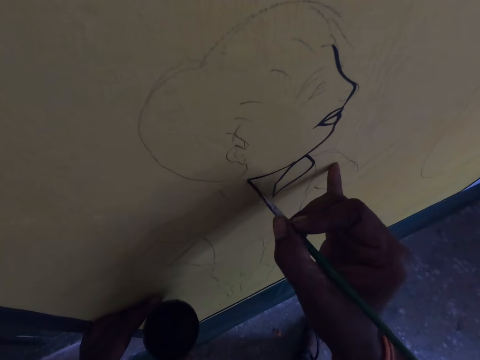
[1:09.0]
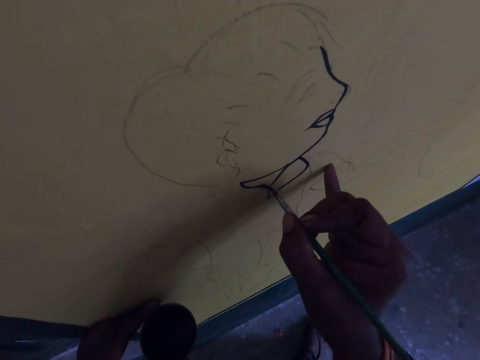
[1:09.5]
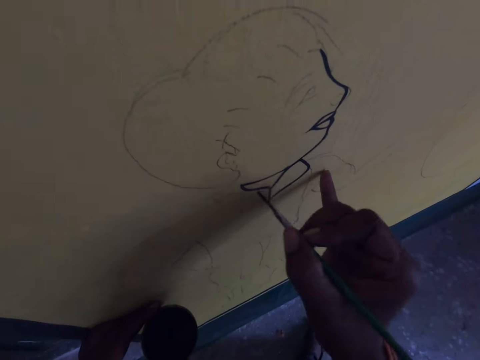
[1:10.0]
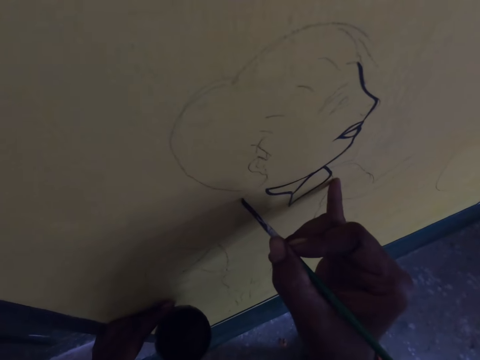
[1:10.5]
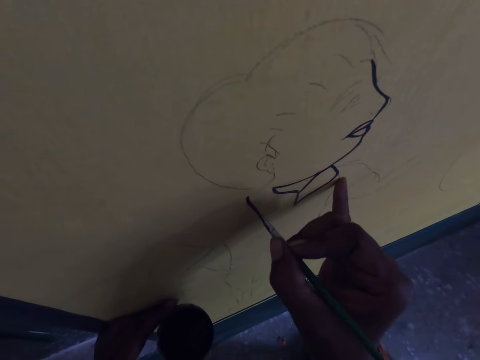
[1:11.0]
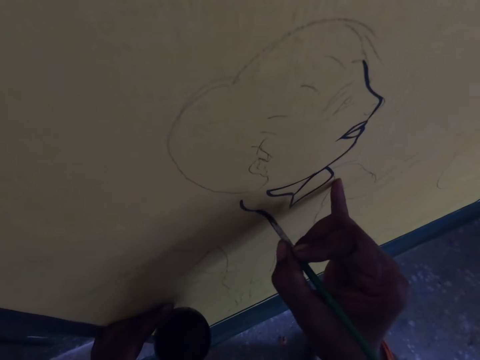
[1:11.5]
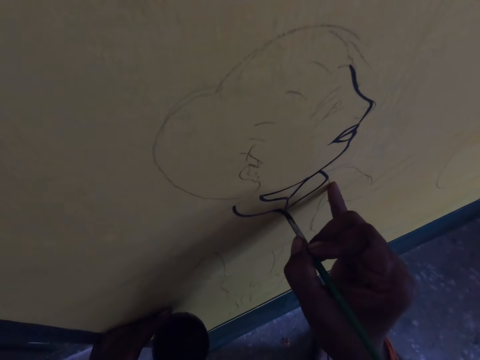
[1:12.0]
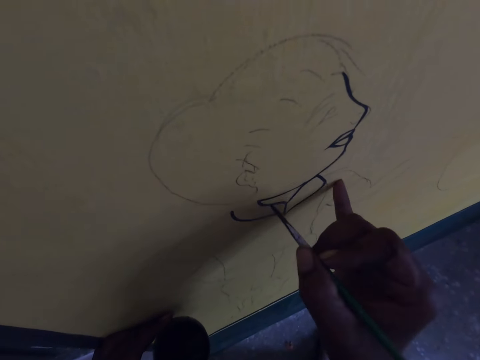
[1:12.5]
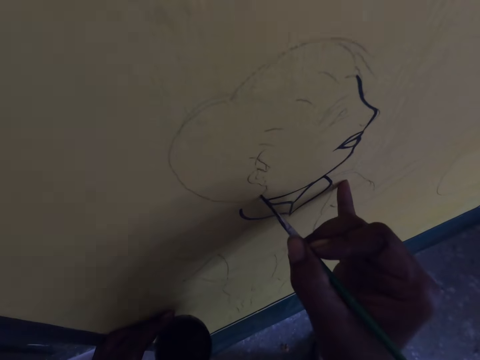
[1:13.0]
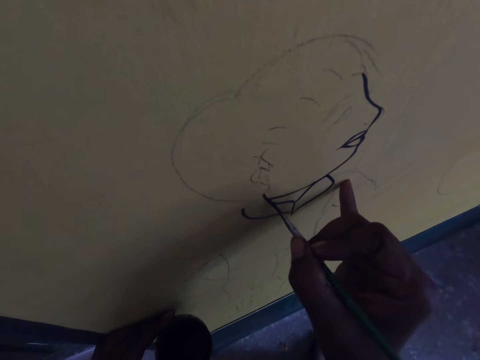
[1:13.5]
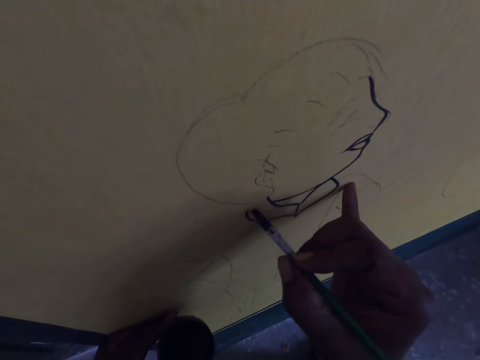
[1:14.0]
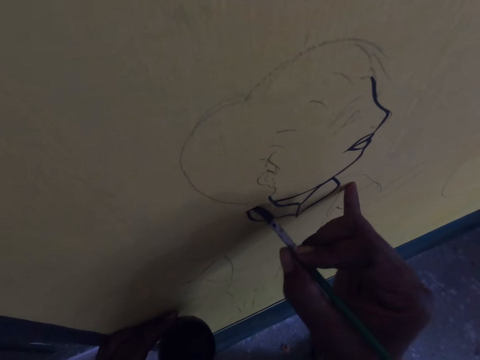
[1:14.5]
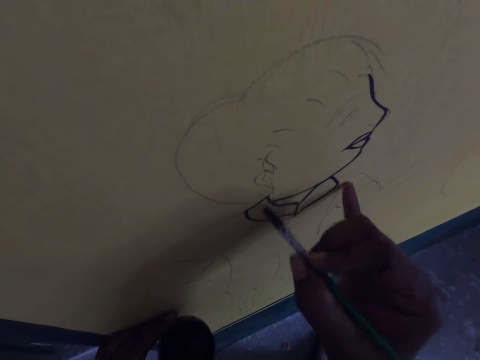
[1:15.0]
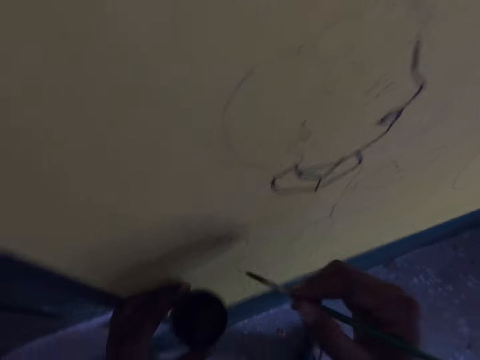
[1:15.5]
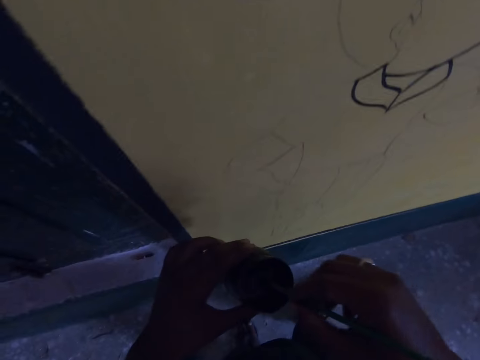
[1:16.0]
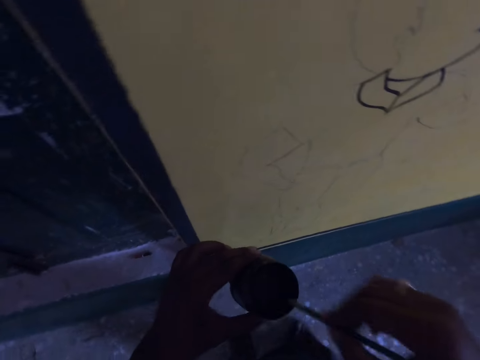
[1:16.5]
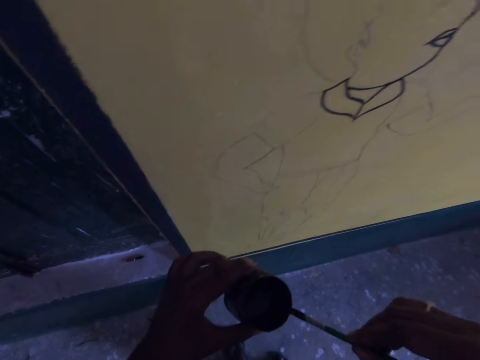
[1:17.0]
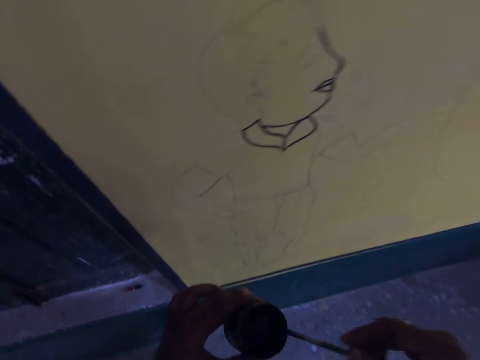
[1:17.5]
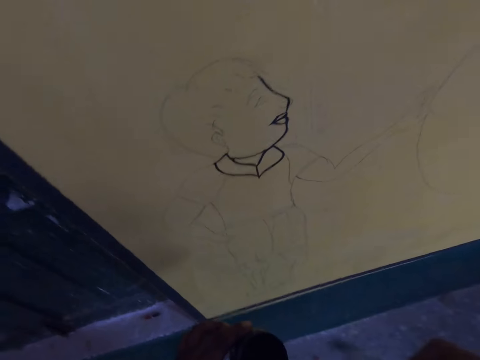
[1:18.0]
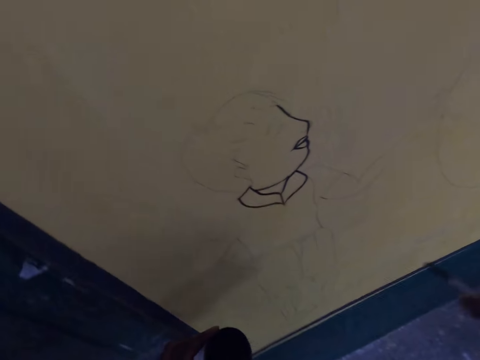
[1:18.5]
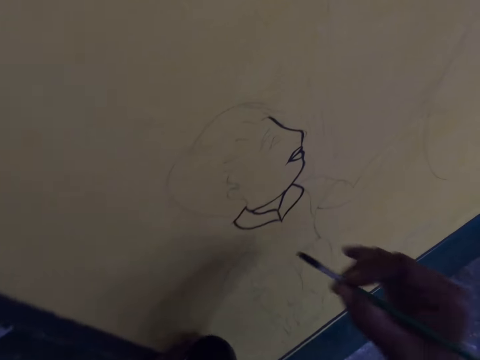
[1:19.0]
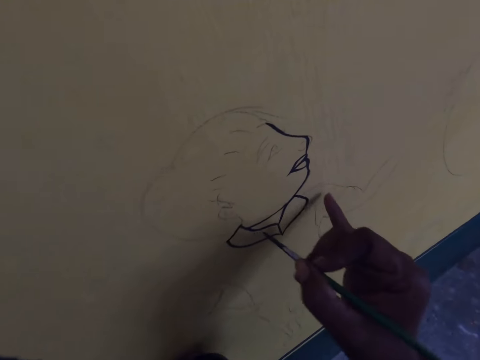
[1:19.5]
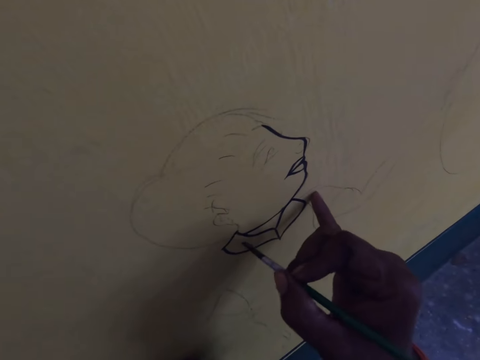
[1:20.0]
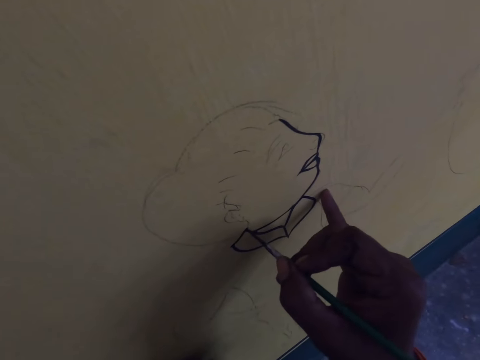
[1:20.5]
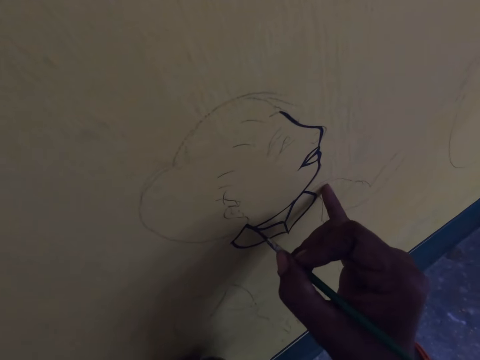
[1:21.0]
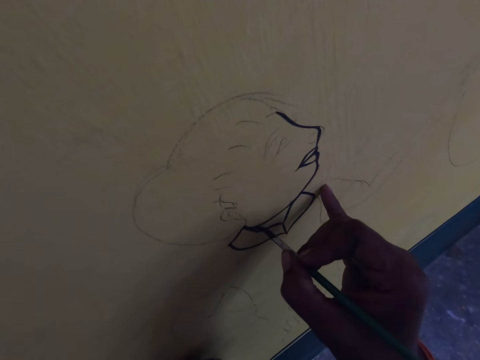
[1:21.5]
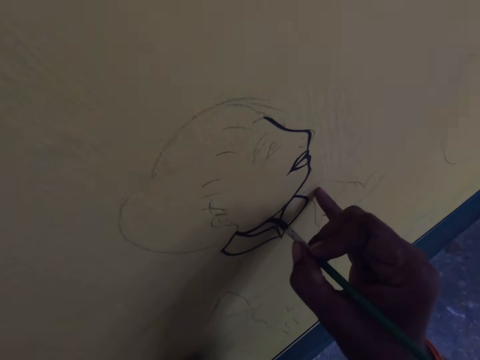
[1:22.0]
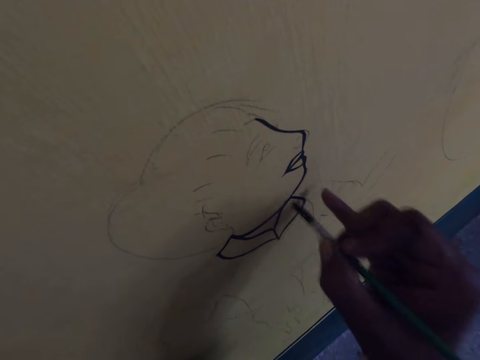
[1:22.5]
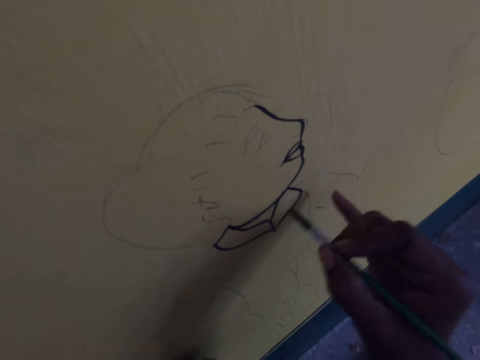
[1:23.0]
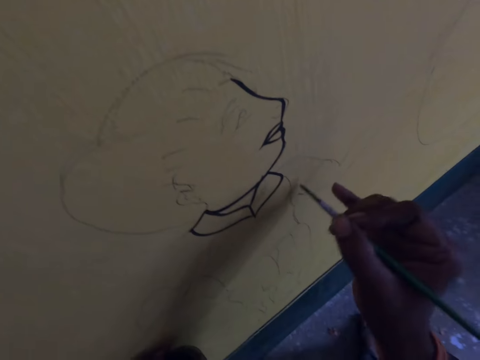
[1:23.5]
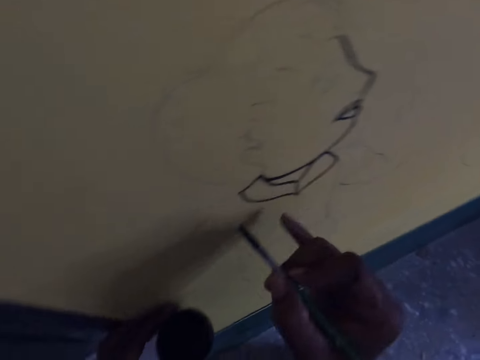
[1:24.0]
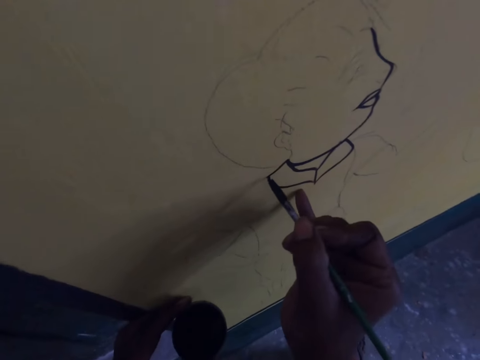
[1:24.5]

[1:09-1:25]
The camera wearer dips the drawing brush into the paint container. They draw on the wall with the drawing brush.

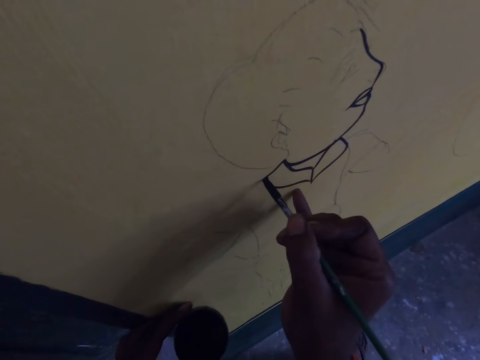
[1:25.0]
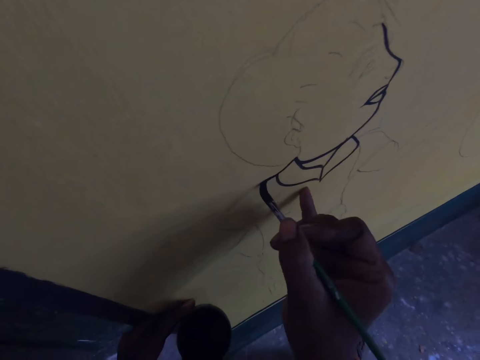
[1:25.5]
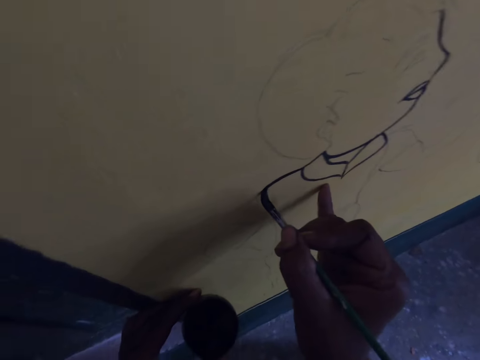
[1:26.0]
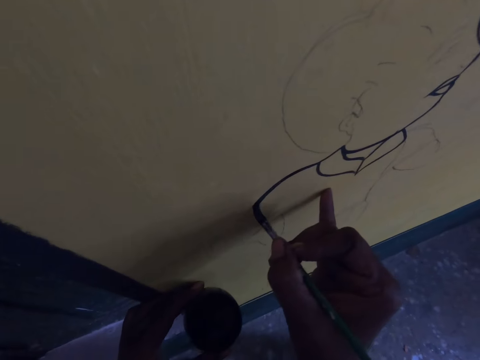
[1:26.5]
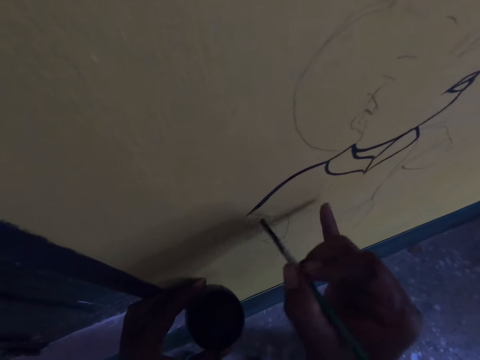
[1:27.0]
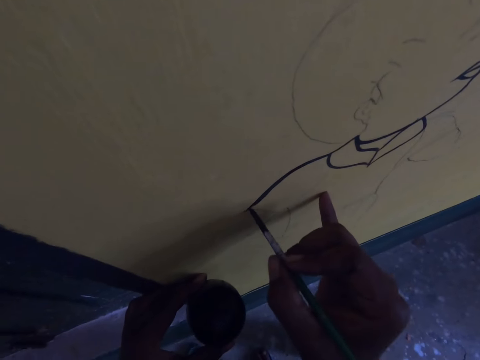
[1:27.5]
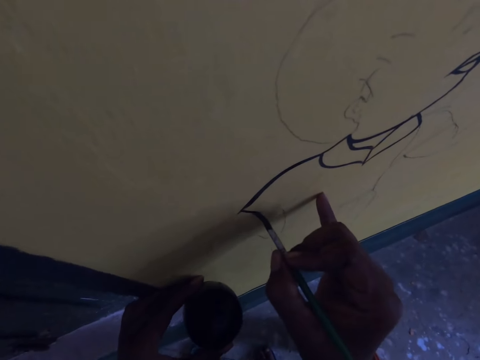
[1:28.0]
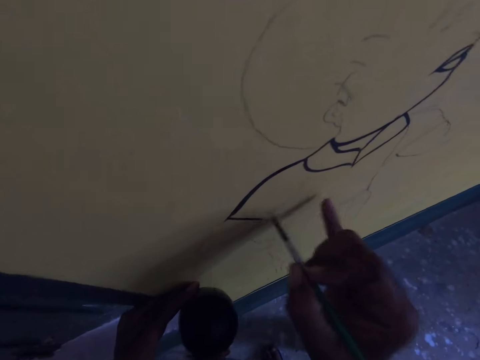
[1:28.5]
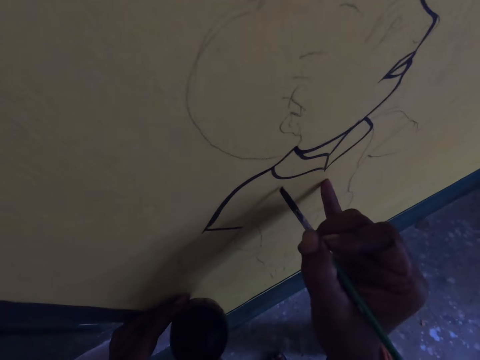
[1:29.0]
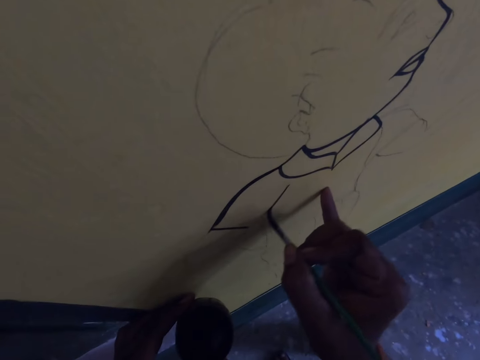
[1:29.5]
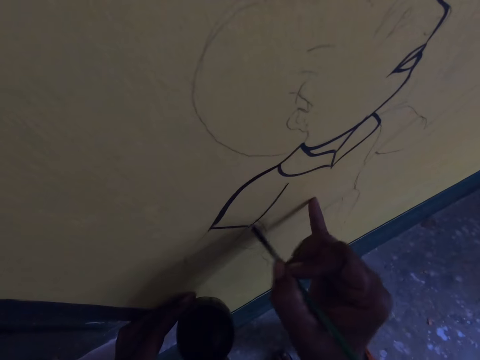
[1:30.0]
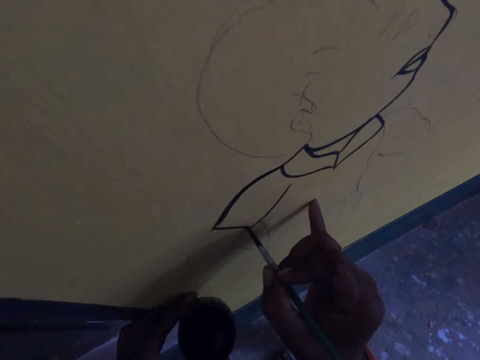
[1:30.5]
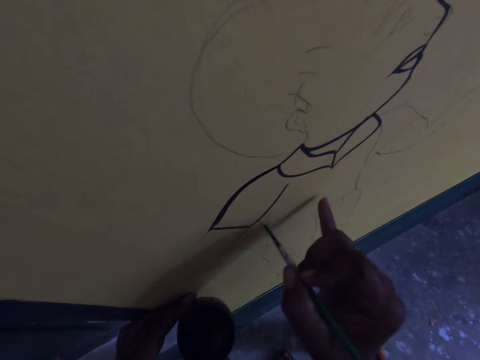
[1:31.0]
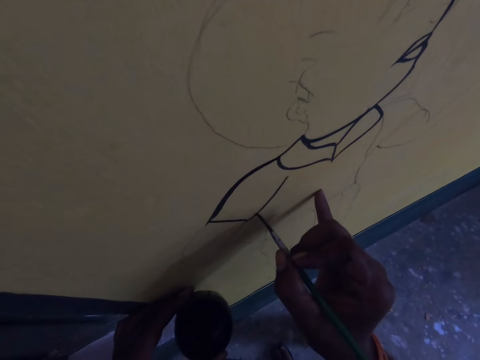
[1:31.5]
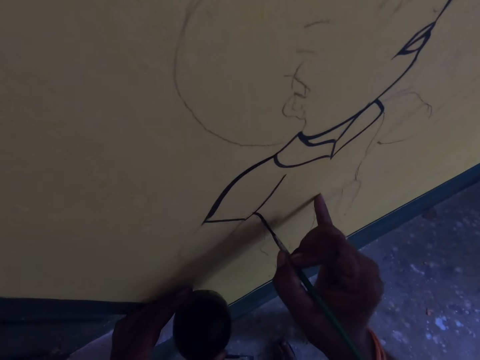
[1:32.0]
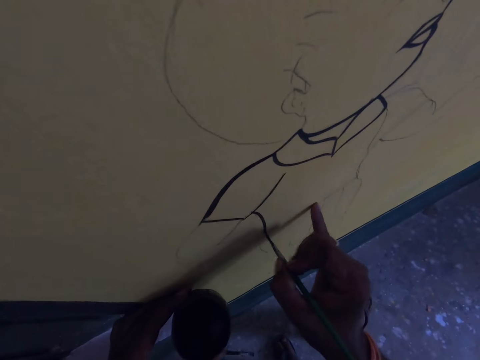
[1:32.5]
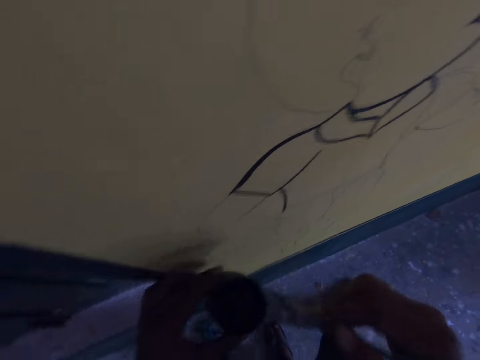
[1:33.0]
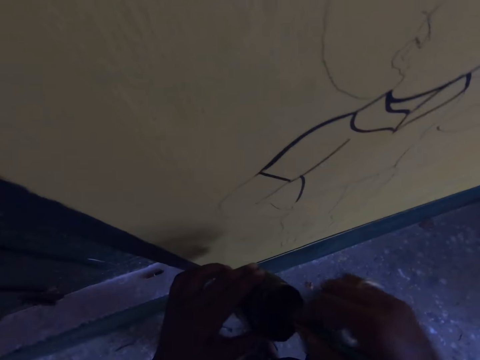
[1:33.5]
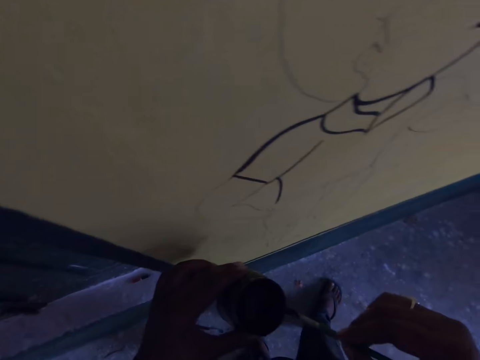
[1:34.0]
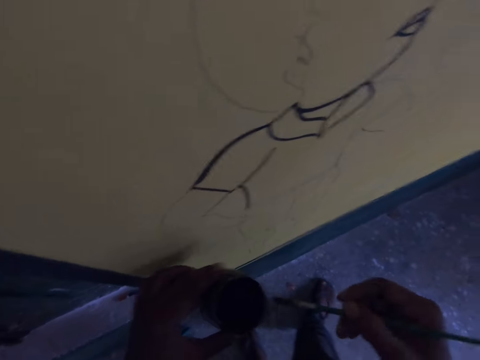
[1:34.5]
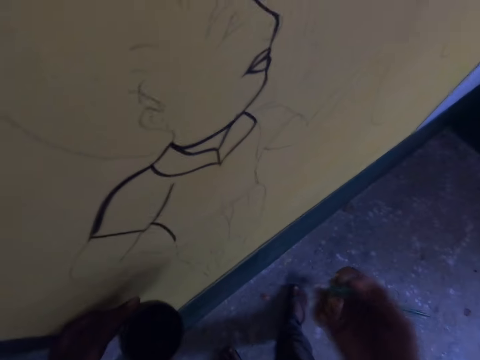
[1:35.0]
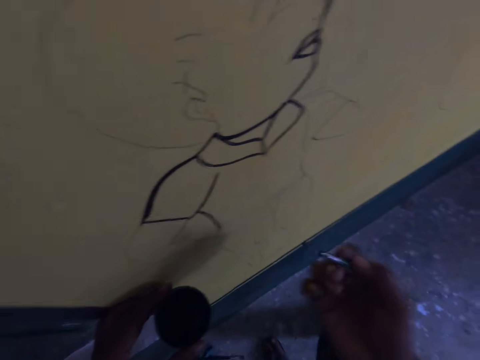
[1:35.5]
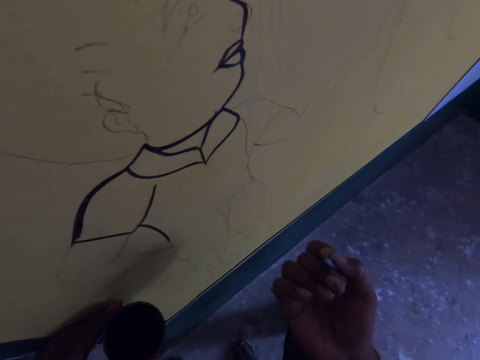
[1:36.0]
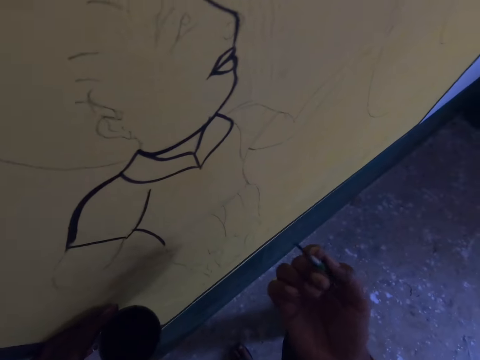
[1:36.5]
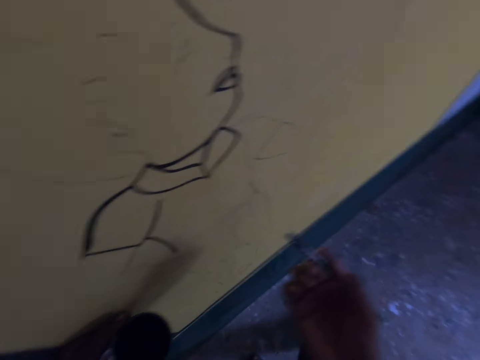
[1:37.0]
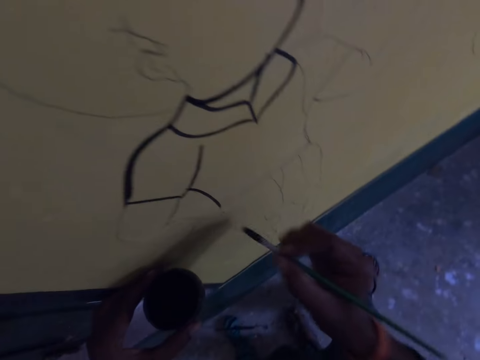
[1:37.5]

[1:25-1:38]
The camera wearer dips the drawing brush into the paint container. They look at the brush.
